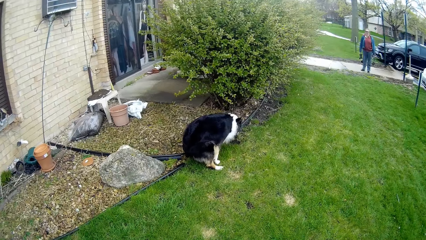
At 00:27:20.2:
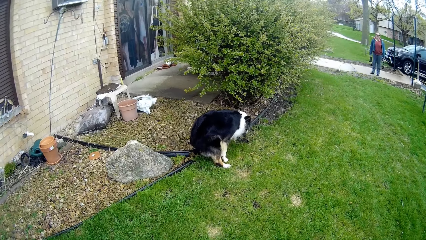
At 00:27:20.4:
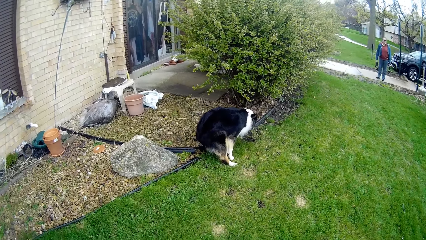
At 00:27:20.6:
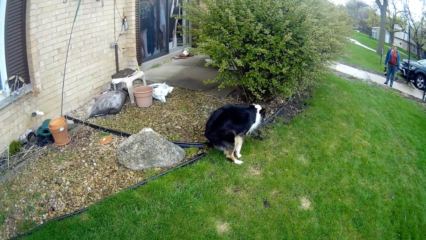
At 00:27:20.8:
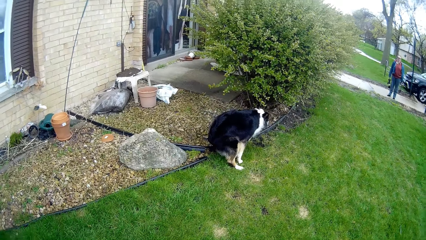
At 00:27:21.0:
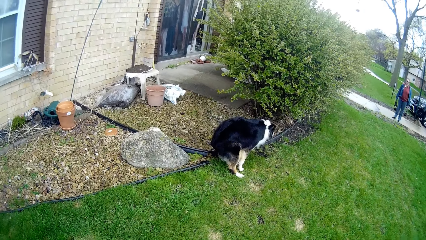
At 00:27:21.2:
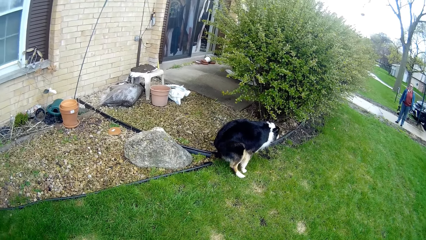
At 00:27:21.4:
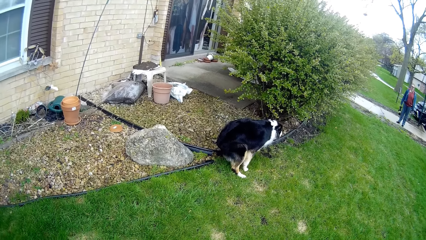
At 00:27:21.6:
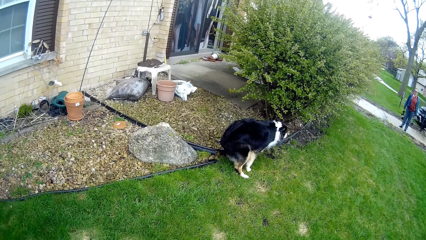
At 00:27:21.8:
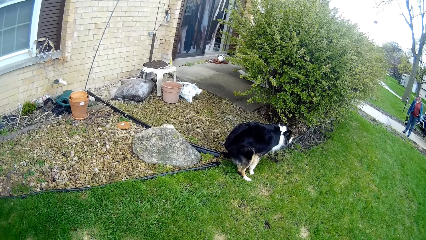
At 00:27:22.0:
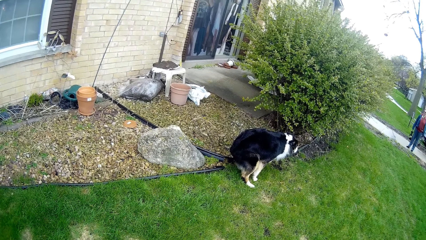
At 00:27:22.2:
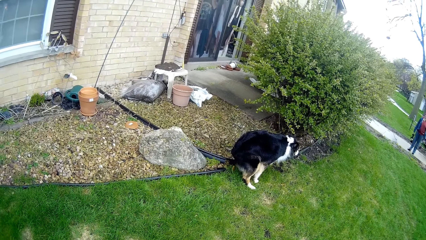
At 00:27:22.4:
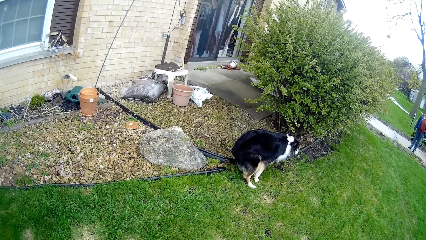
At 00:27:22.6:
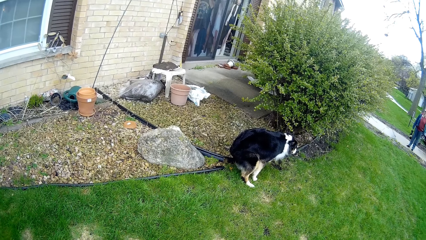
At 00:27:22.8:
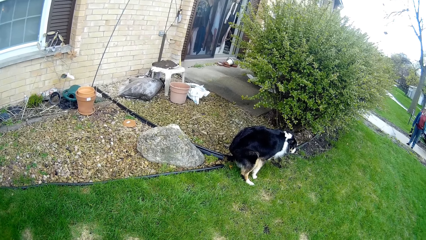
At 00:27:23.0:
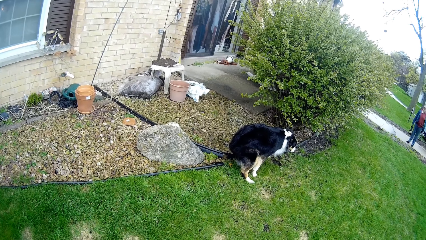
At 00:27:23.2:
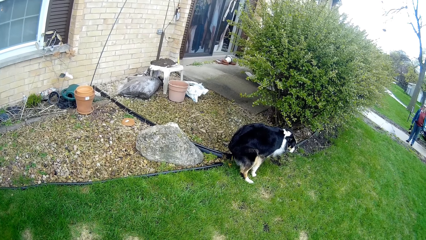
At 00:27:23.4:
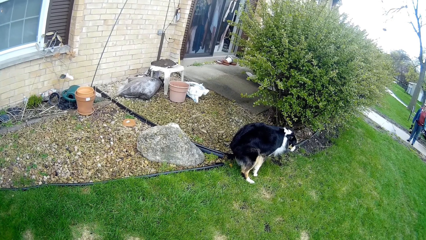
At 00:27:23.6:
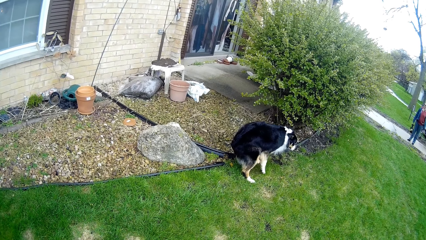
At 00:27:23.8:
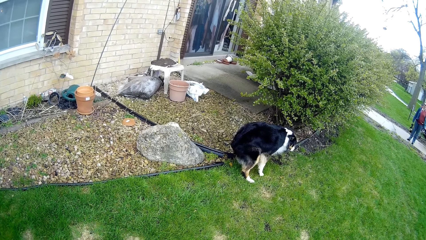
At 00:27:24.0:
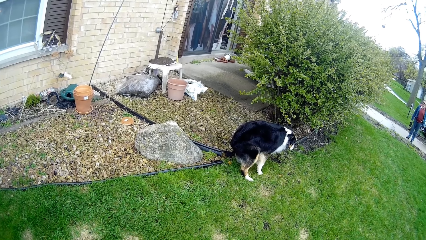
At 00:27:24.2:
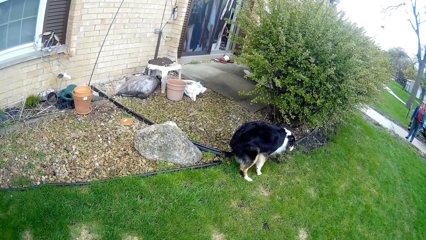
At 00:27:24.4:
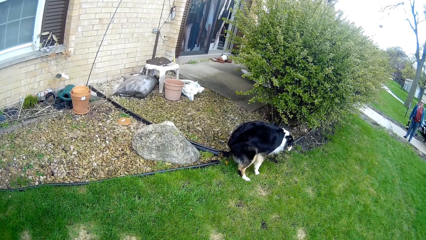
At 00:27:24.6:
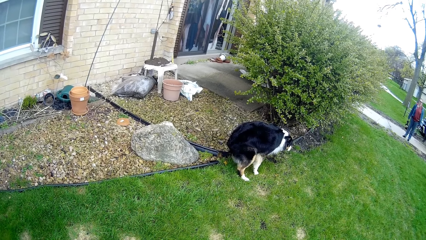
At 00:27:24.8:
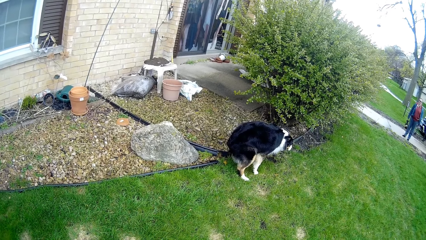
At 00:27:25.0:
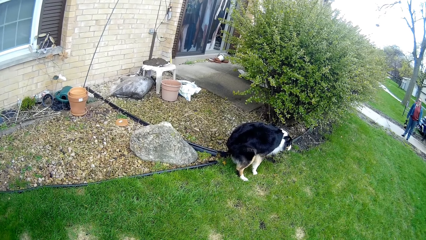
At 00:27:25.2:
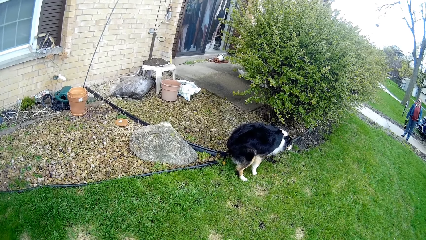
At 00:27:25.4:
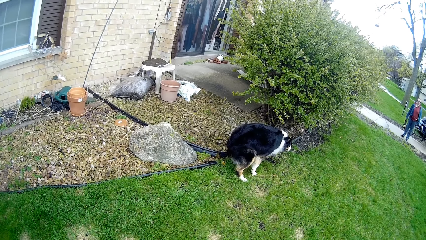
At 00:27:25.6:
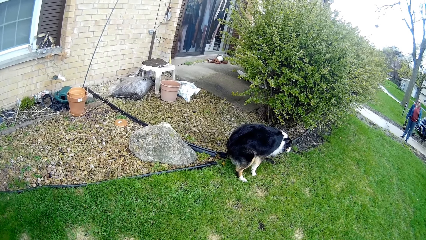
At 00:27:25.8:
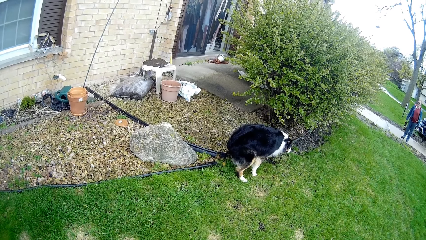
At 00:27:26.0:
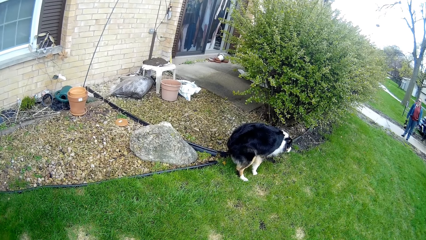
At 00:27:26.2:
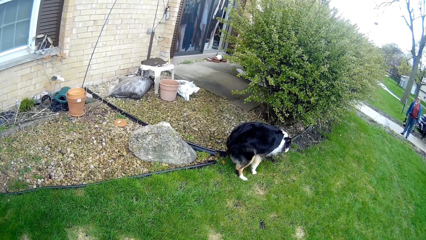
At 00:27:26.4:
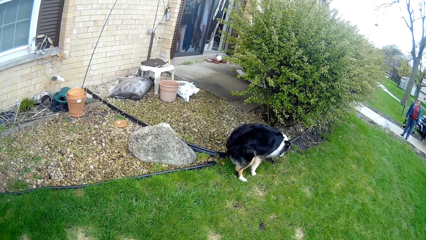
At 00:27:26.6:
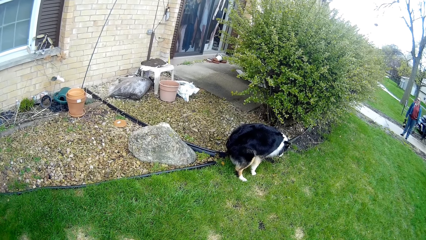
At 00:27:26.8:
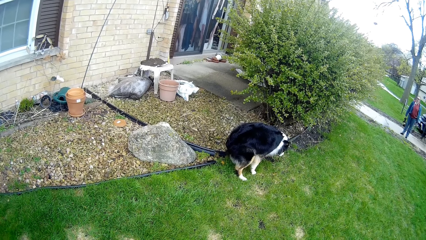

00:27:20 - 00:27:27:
The dog poops on the lawn.
